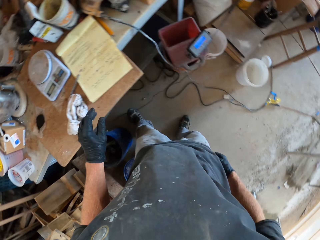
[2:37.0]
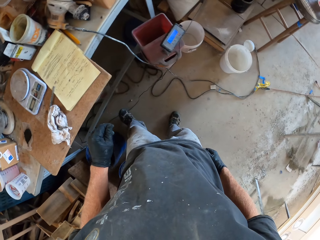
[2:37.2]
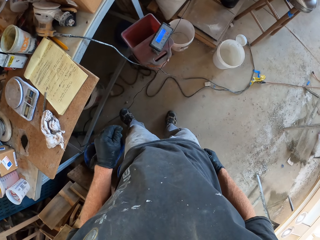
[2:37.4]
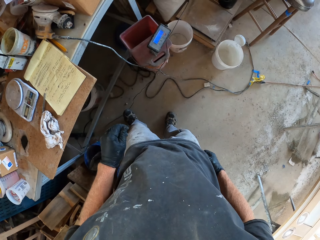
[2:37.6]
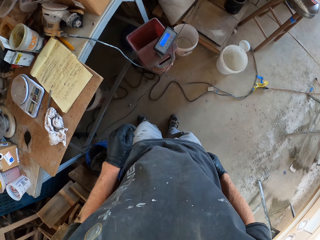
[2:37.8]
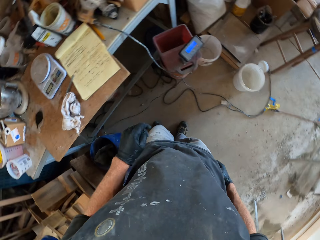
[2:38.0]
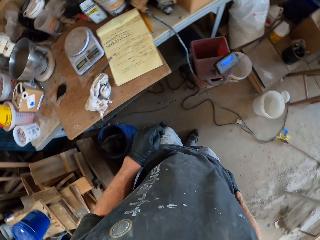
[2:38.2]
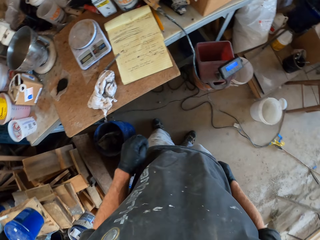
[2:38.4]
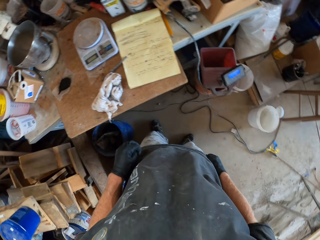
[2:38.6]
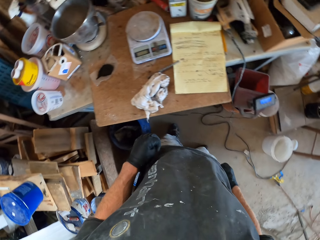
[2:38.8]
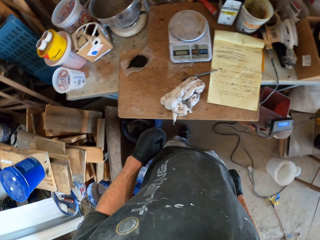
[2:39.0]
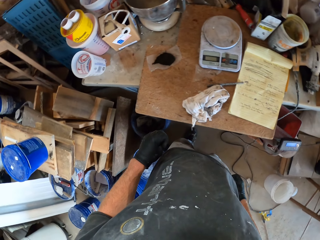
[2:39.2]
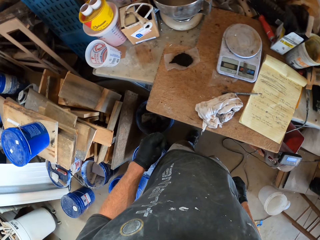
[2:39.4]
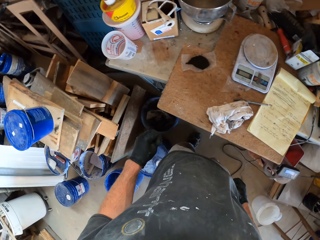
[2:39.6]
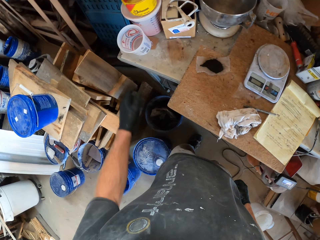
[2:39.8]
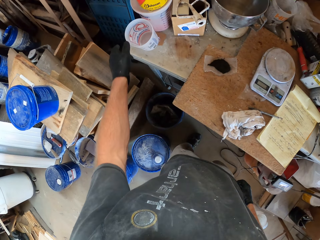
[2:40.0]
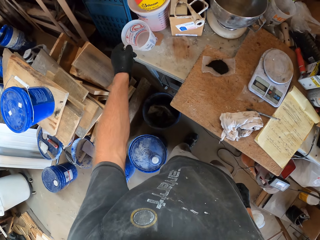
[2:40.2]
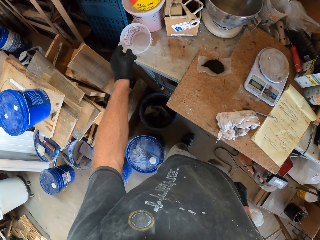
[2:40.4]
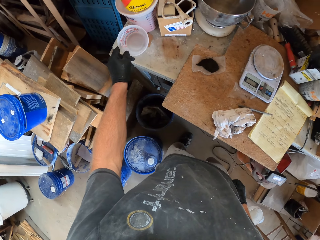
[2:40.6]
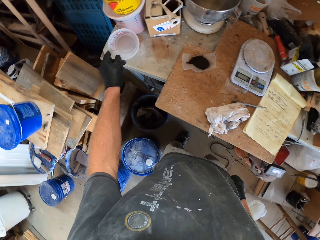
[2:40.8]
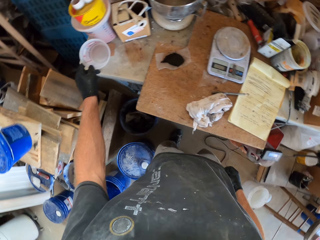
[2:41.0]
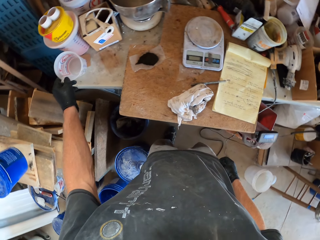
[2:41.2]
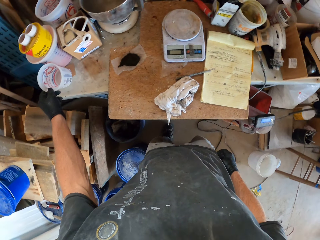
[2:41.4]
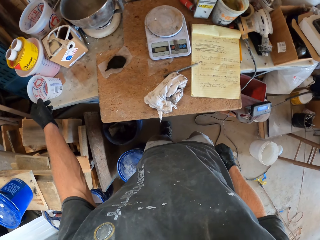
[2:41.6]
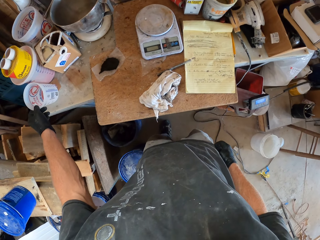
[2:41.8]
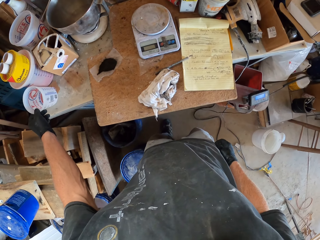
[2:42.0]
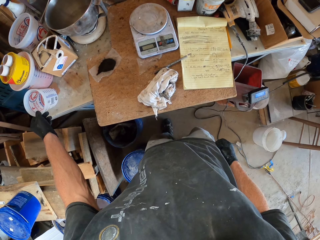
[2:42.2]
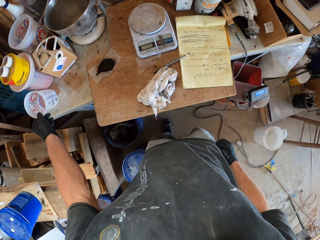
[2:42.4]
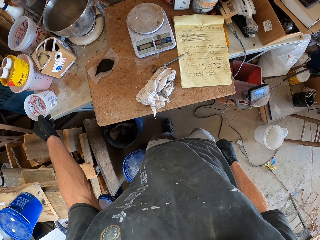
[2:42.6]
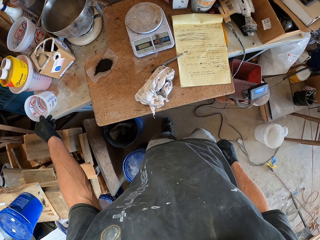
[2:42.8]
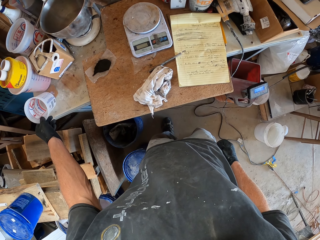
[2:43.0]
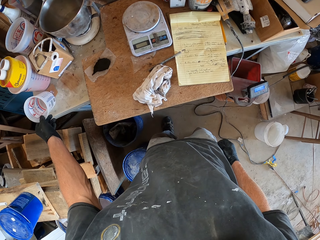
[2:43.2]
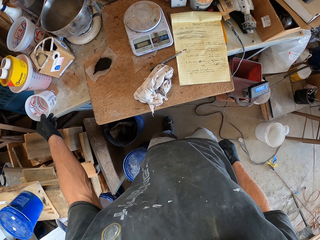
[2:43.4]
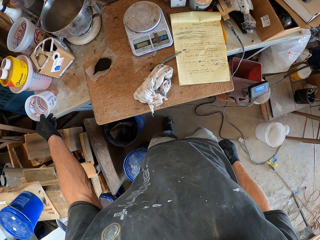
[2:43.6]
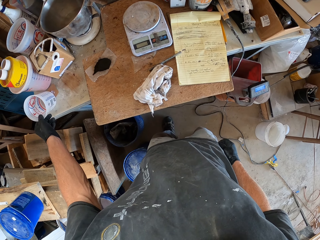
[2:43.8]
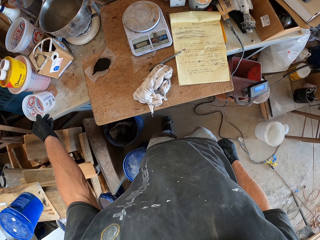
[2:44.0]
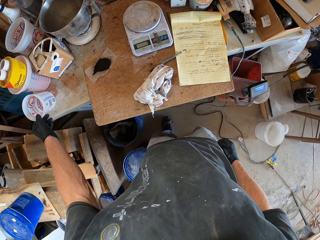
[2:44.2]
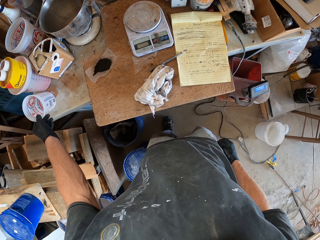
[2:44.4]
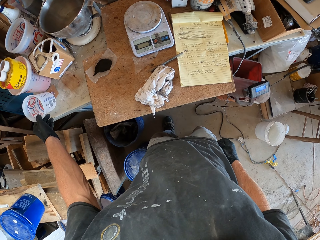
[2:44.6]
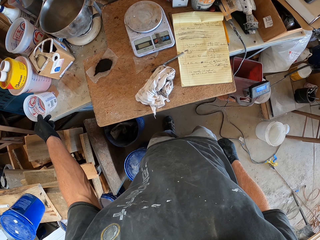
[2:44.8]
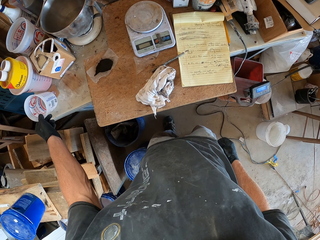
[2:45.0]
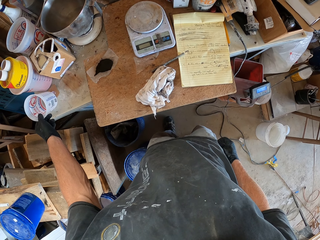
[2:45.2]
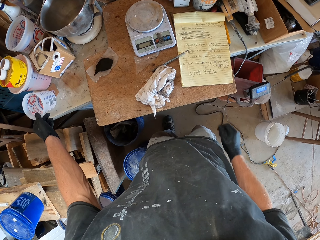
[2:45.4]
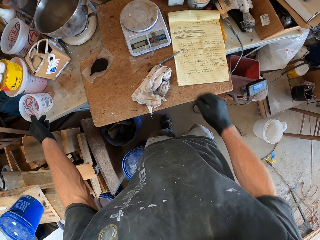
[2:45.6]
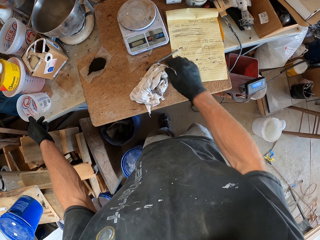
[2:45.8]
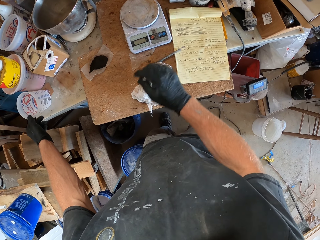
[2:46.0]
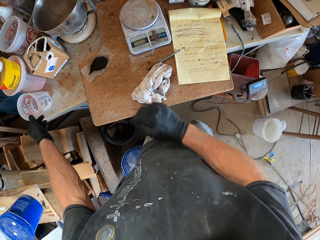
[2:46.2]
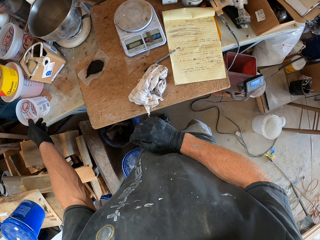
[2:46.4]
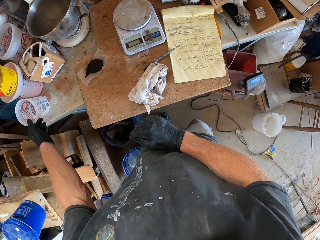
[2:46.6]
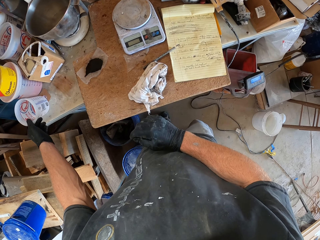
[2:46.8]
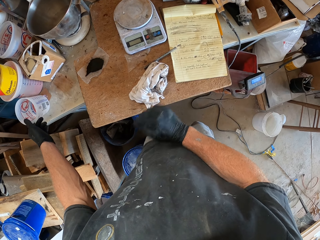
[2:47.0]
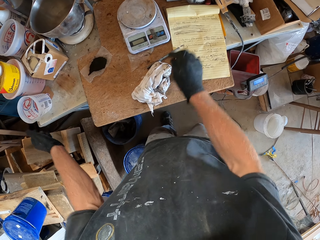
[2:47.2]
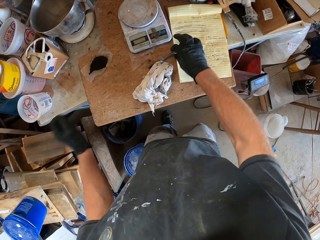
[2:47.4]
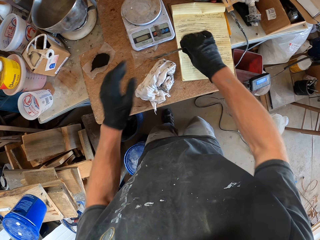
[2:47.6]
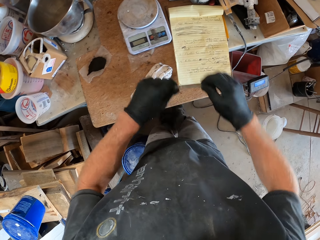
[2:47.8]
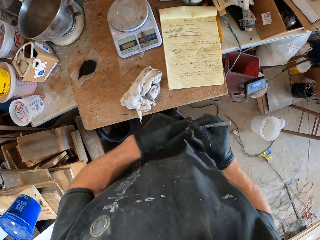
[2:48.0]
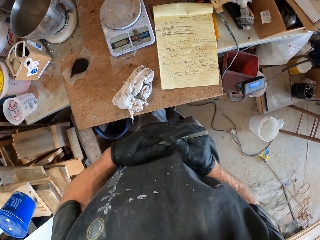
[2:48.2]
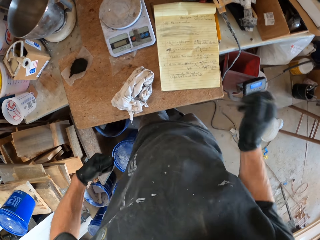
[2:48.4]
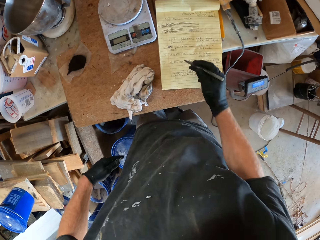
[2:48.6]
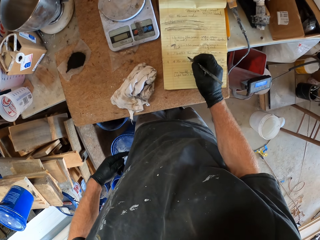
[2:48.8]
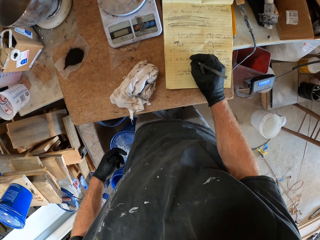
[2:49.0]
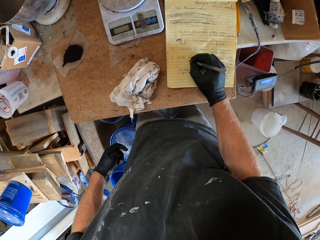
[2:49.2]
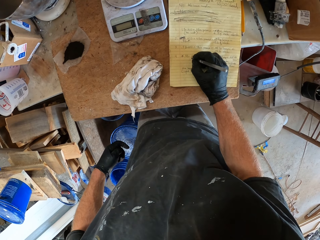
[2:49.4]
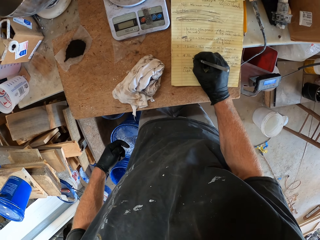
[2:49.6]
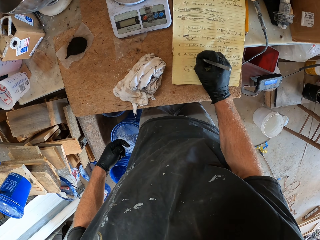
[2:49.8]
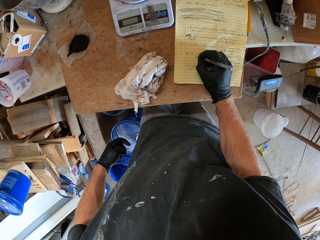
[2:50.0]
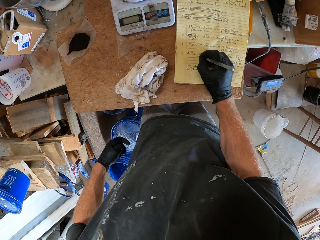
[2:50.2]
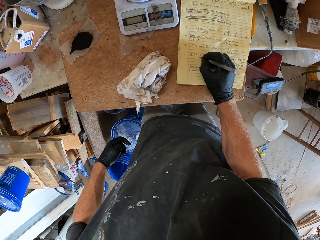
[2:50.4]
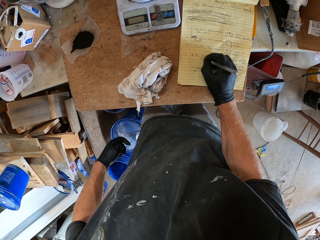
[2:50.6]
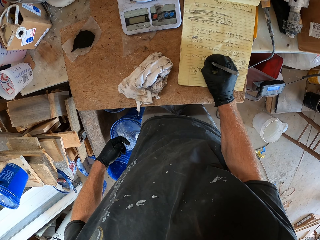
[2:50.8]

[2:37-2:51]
The camera wearer looks around. They move the container. They hold a tin. They look around. They move the hand. They pick up the pen. They open the pen lid. They write on the book.

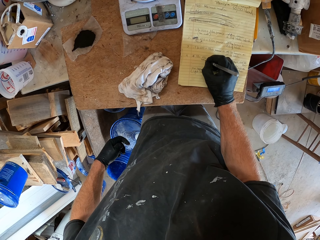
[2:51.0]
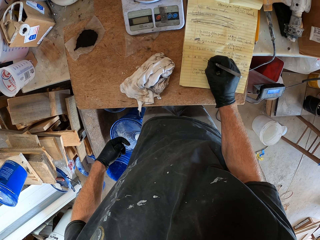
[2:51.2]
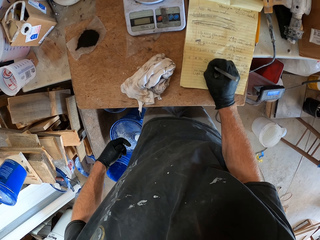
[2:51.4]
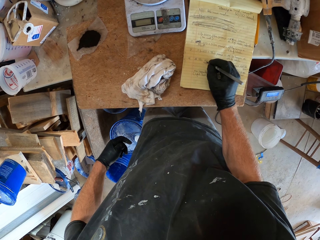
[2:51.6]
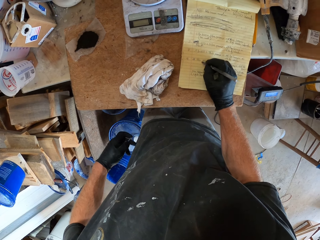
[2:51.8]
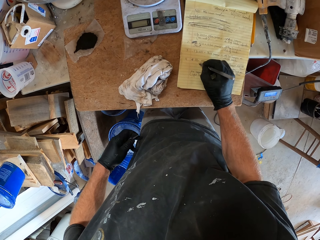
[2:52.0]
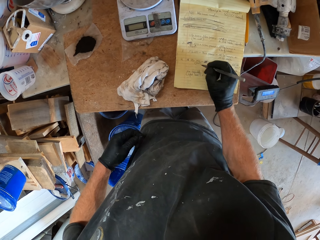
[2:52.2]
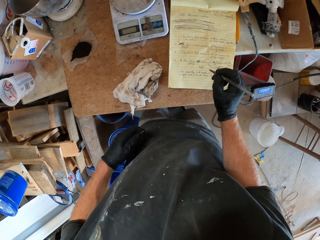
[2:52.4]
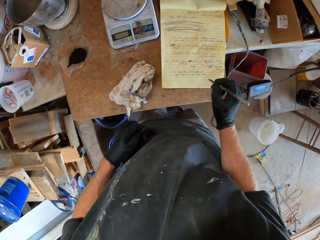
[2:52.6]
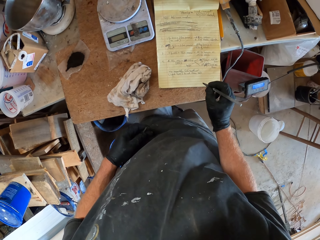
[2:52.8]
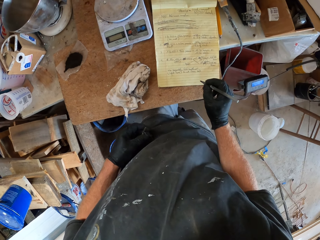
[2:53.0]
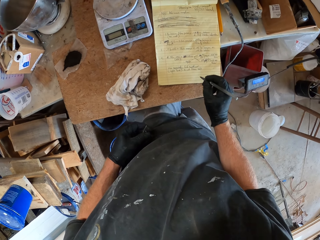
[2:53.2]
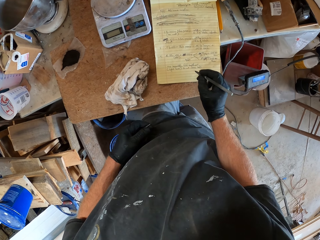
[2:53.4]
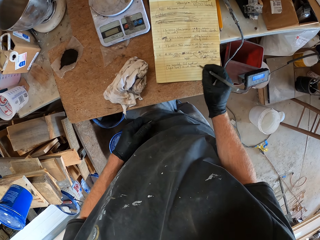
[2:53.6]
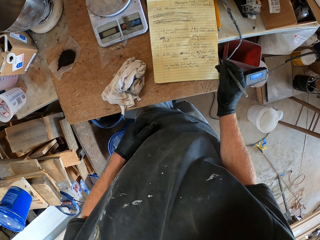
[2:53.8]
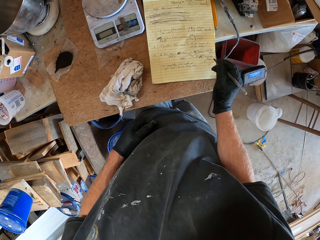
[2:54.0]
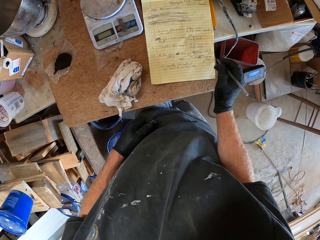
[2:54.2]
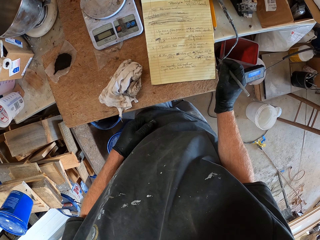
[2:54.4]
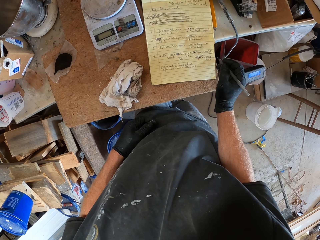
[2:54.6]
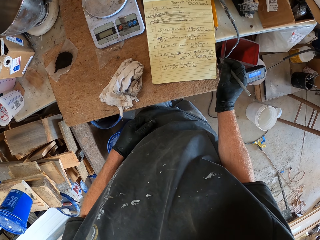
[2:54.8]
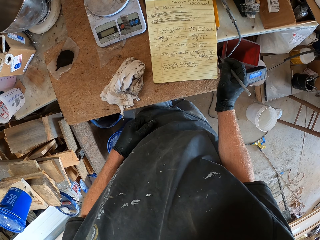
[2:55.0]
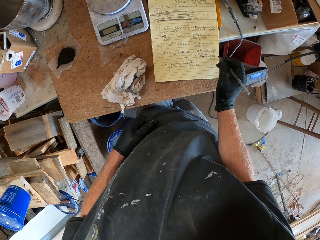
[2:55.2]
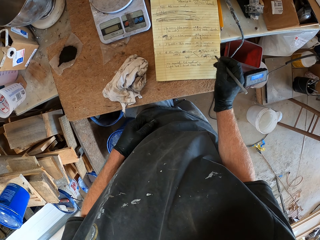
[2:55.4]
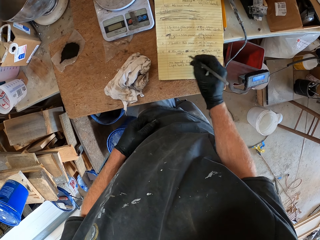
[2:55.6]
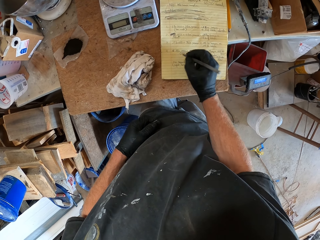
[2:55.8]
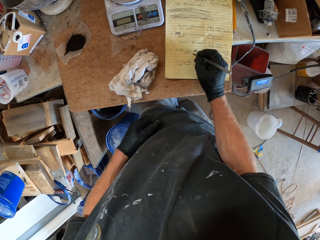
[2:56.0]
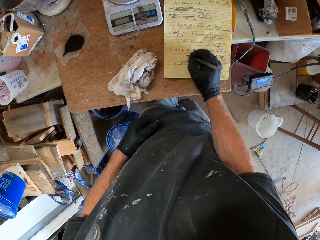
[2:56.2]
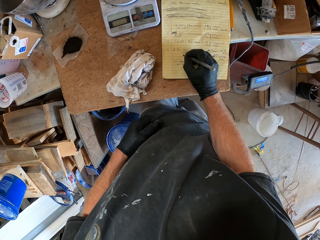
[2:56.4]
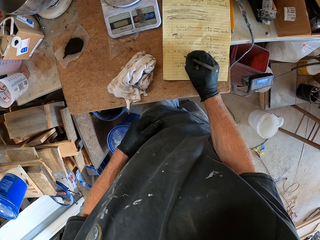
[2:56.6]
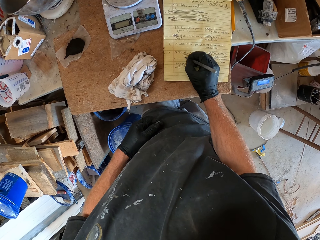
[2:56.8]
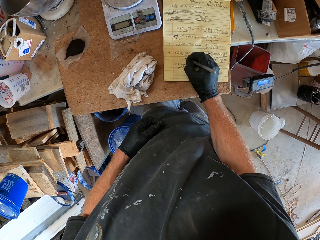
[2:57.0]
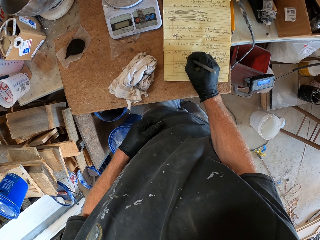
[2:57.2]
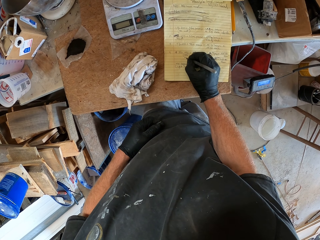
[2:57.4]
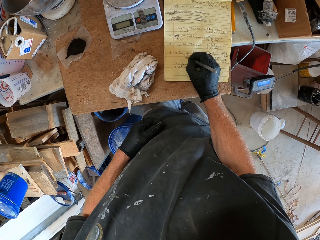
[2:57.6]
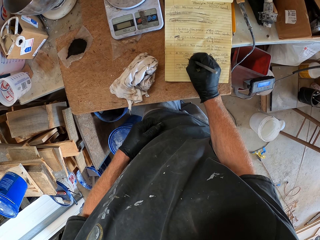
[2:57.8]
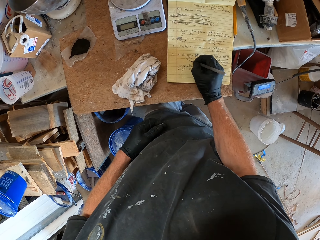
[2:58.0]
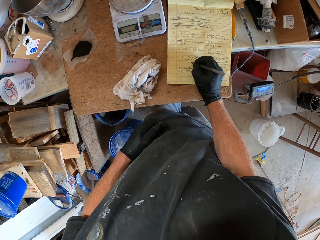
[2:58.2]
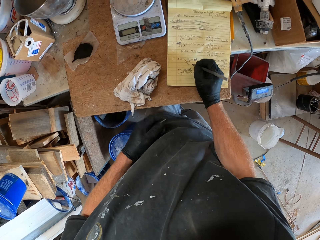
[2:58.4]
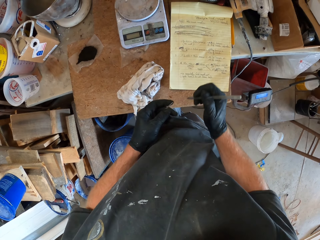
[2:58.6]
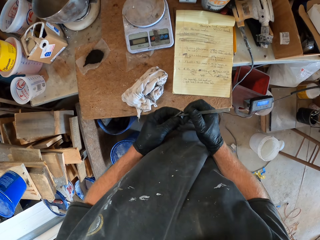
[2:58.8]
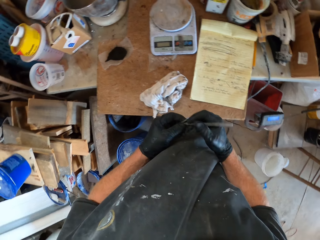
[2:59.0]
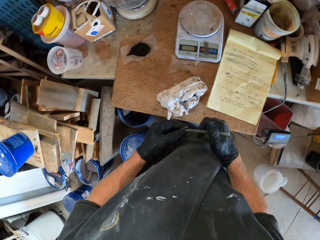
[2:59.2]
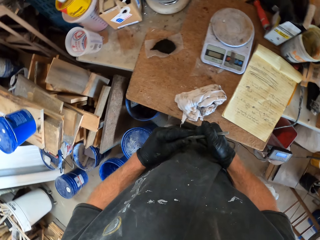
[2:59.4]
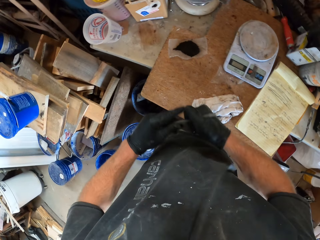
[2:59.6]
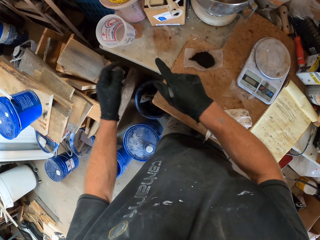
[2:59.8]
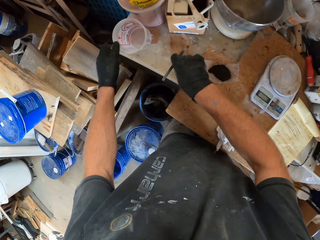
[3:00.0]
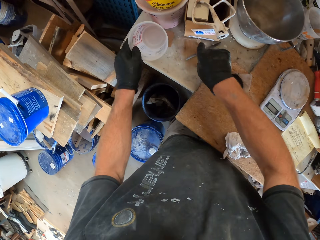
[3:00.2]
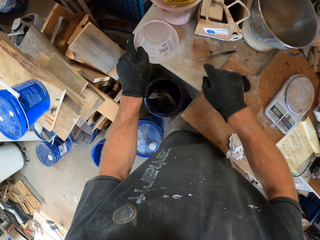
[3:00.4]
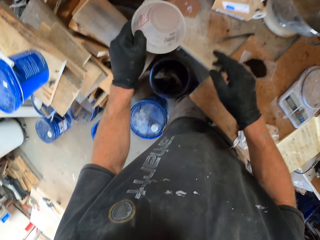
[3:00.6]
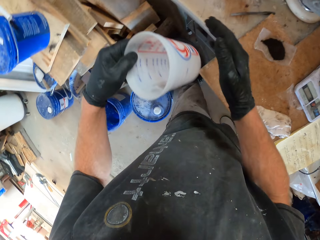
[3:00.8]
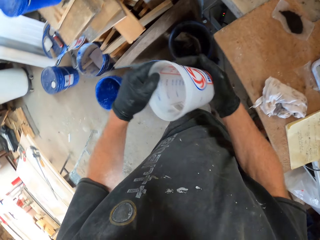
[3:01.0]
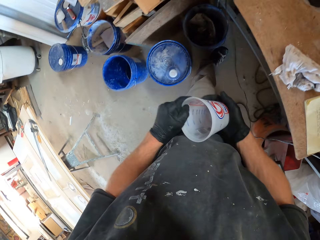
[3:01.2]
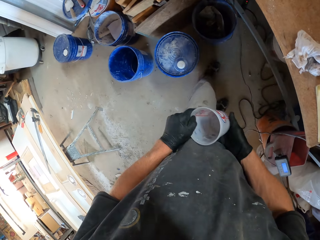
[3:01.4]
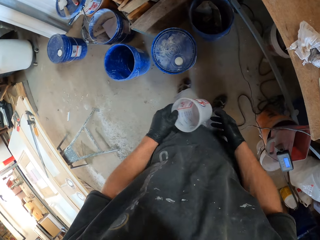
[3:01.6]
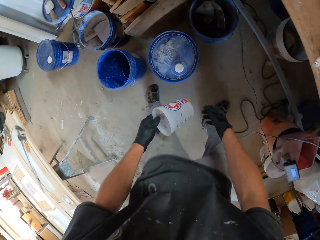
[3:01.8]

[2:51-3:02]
The camera wearer looks at the book. They write on the book. They put the lid on the pen. They lift the plastic container. They put the pen on the table. They touch the plastic container. They move the leg.
